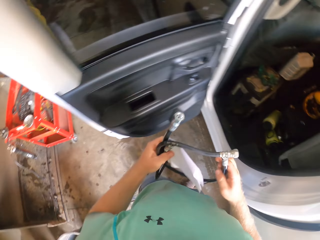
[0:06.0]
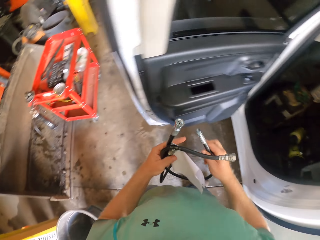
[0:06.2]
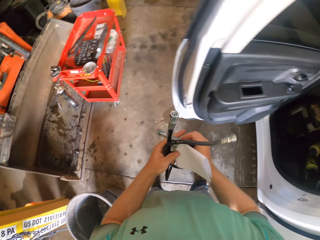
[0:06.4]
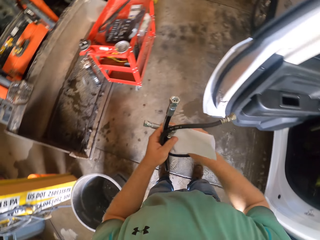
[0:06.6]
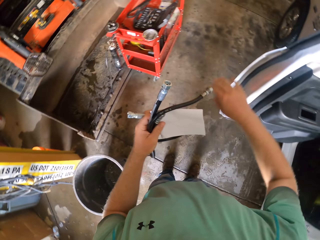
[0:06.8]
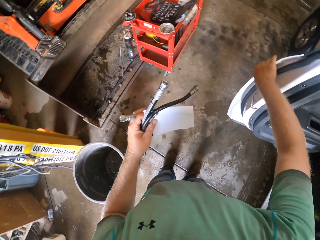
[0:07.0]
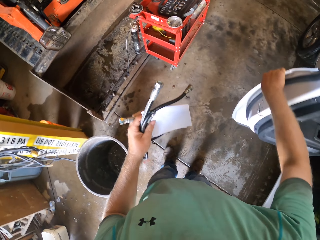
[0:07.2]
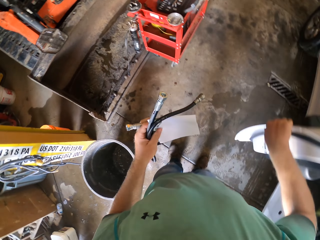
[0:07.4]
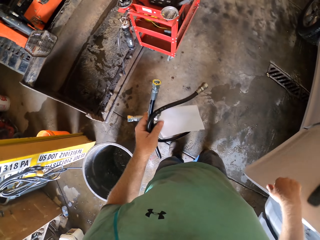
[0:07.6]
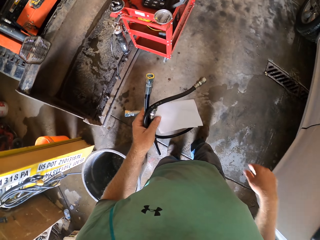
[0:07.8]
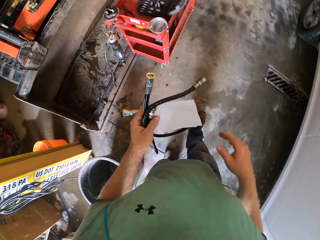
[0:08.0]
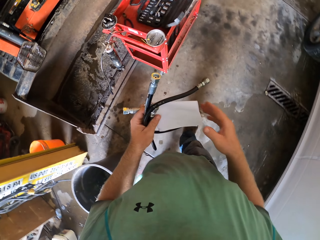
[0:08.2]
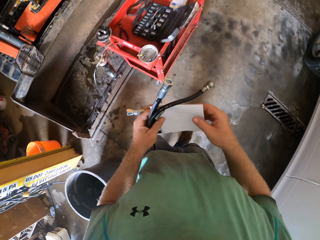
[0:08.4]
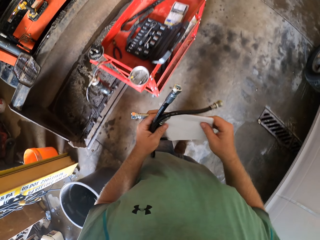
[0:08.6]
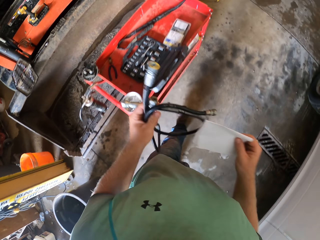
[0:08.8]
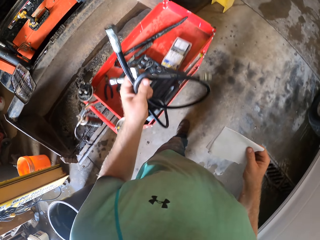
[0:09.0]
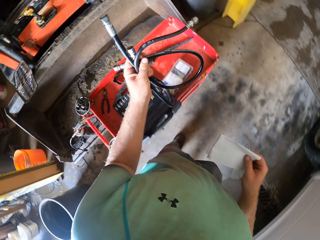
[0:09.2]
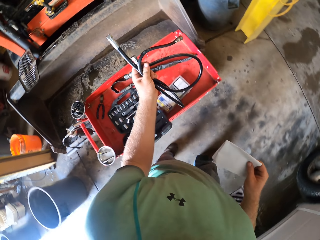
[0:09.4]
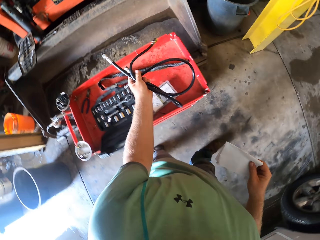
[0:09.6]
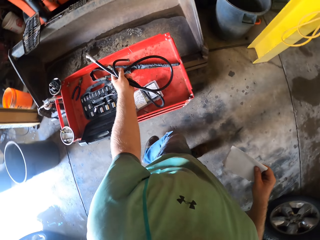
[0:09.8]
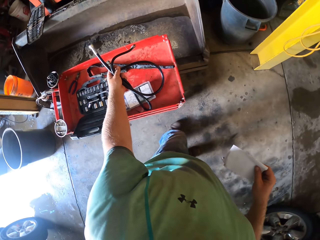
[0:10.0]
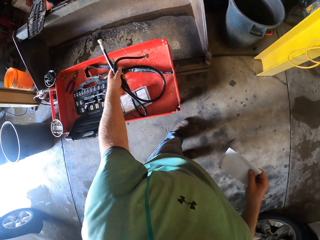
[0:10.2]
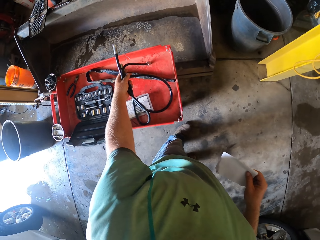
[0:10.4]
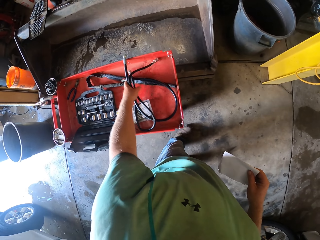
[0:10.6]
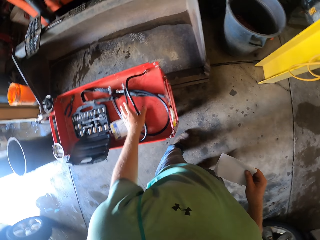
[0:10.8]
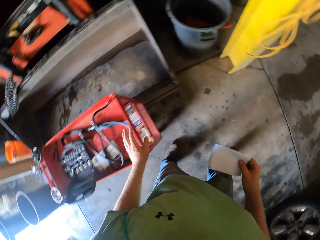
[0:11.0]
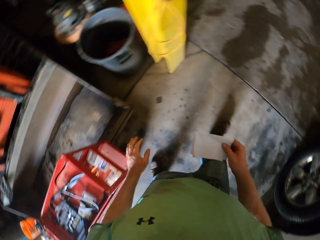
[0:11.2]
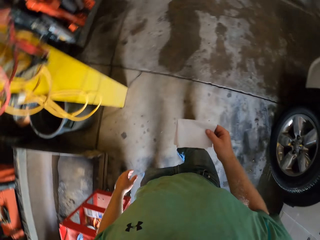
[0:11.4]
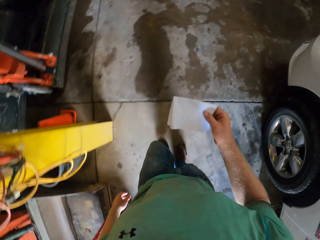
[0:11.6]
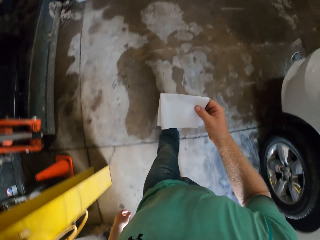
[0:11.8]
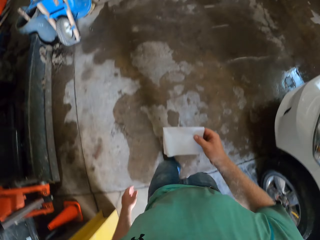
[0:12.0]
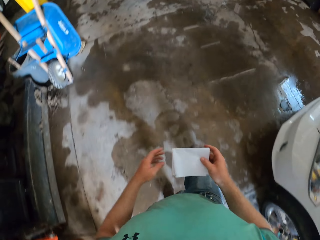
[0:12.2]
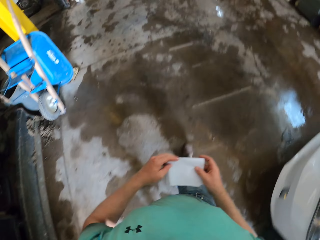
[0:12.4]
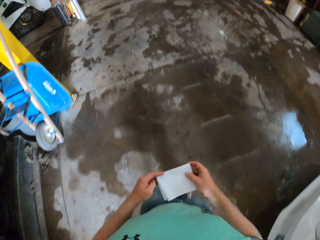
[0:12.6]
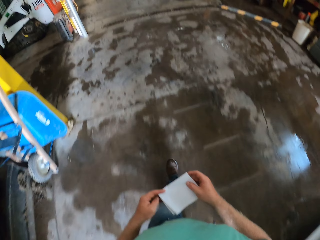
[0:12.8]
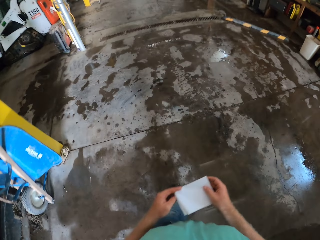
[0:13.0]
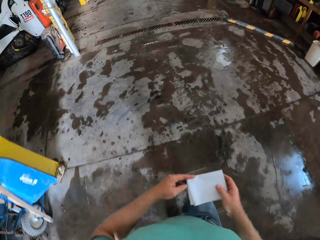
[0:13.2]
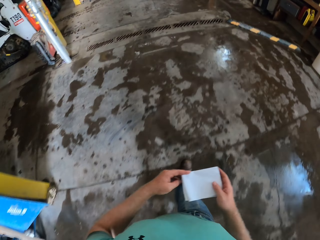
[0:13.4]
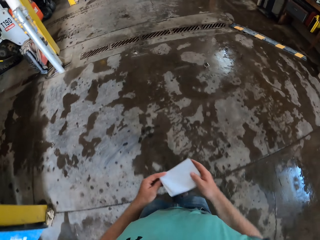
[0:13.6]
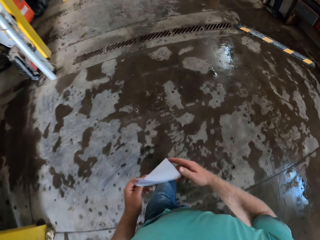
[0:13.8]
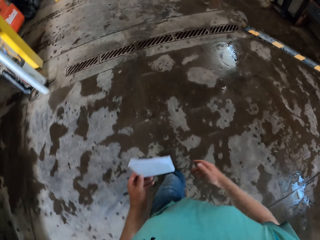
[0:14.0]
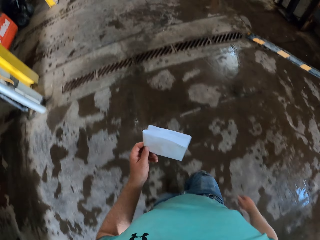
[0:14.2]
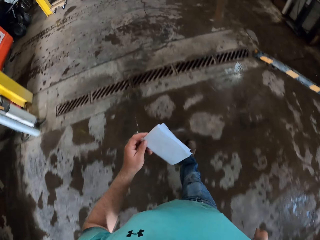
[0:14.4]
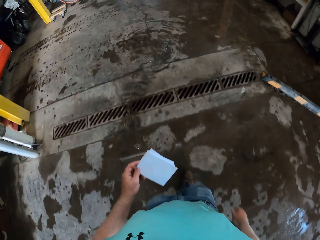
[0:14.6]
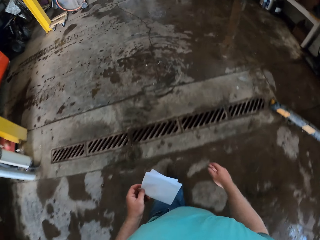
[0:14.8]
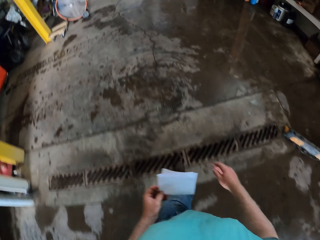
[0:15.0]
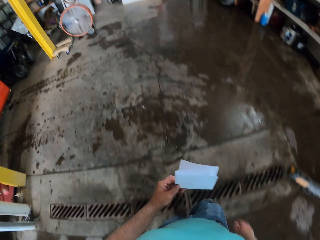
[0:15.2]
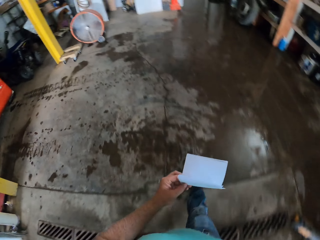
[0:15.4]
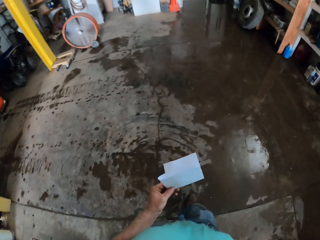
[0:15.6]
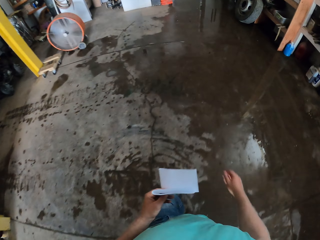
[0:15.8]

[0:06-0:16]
The camera wearer walks around the room. He closes the car door with his right hand. He walks around the room. He drops the fuel hose in a toolbox with his left hand. He walks to an end of a garage. He passes the white paper to his left hand from his right hand.

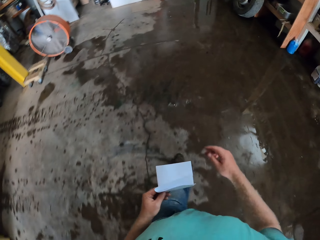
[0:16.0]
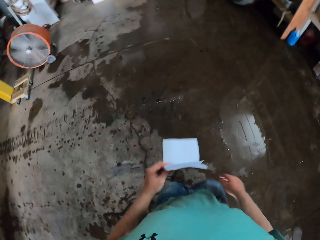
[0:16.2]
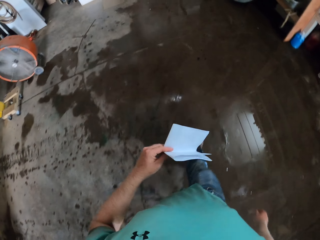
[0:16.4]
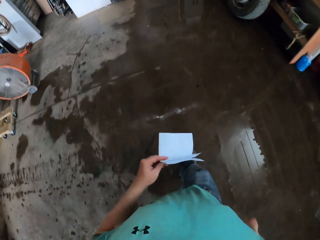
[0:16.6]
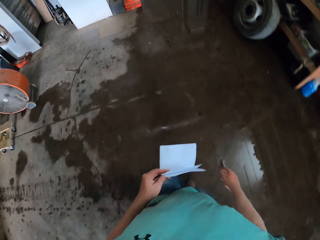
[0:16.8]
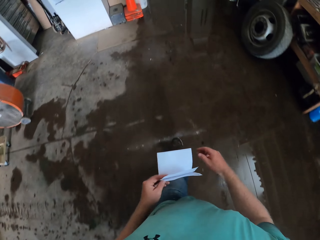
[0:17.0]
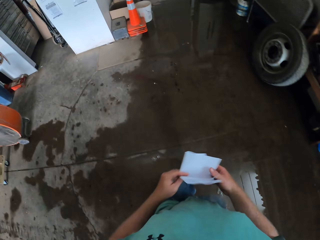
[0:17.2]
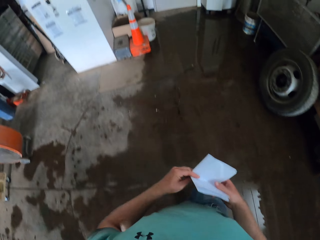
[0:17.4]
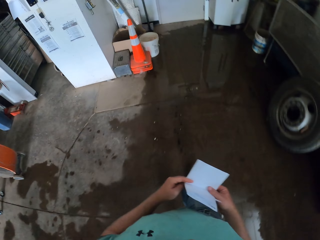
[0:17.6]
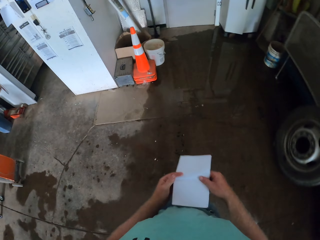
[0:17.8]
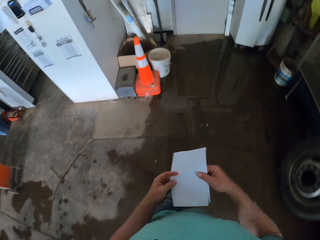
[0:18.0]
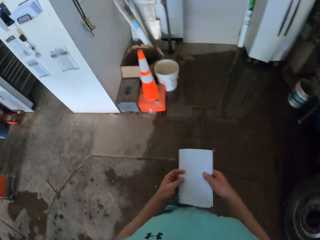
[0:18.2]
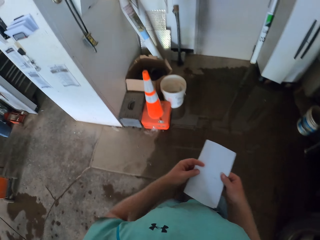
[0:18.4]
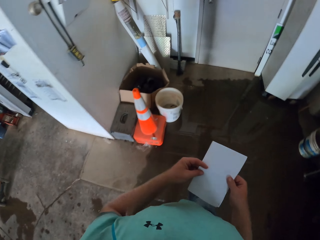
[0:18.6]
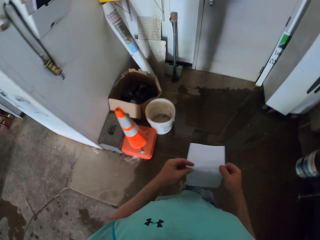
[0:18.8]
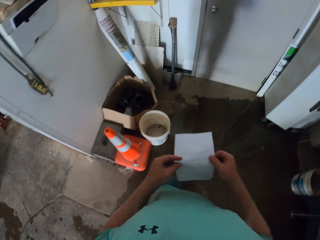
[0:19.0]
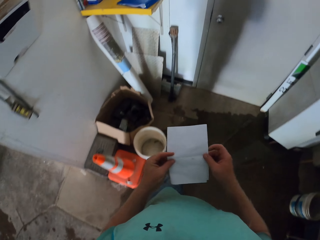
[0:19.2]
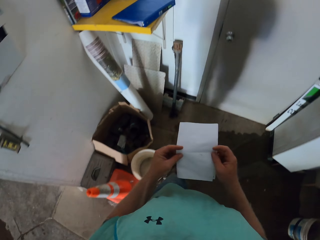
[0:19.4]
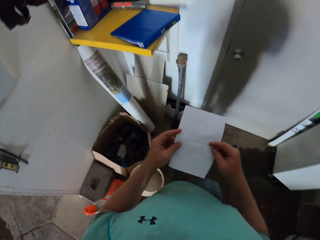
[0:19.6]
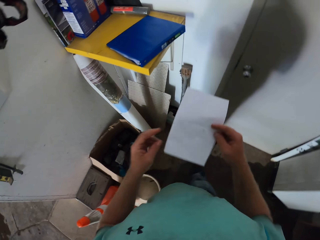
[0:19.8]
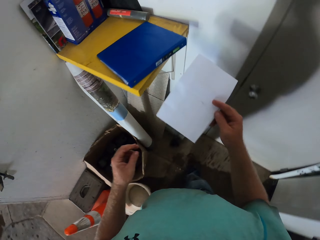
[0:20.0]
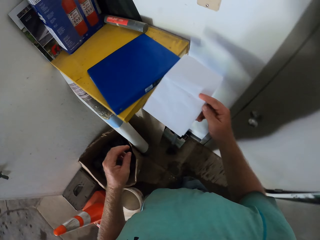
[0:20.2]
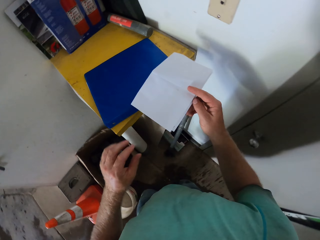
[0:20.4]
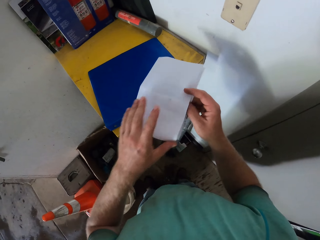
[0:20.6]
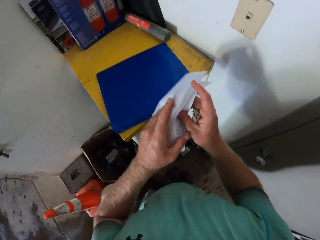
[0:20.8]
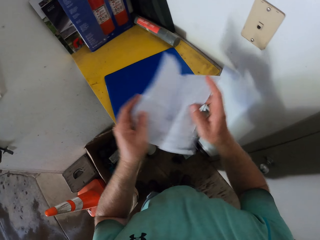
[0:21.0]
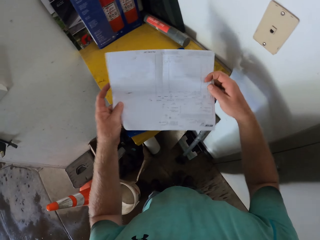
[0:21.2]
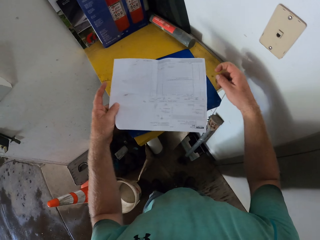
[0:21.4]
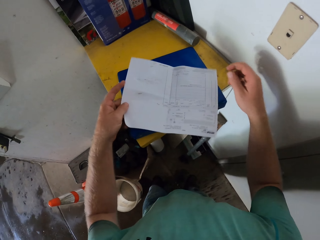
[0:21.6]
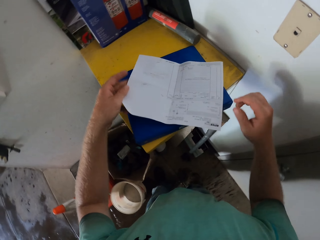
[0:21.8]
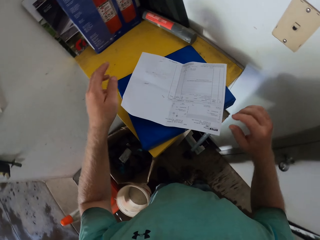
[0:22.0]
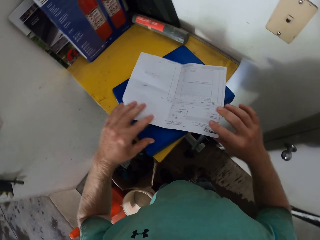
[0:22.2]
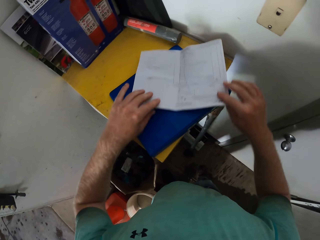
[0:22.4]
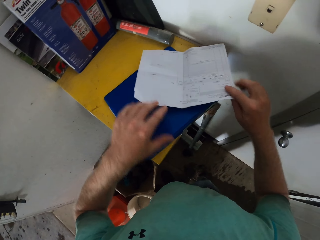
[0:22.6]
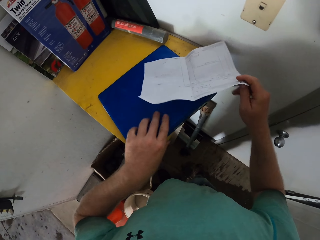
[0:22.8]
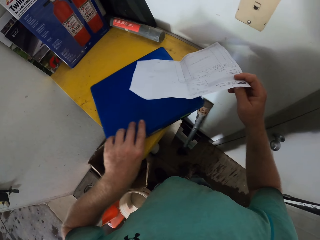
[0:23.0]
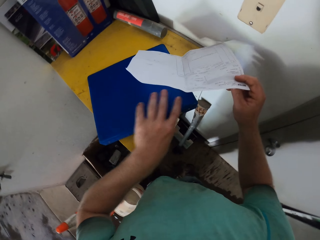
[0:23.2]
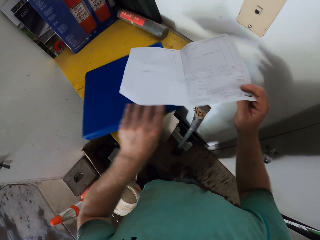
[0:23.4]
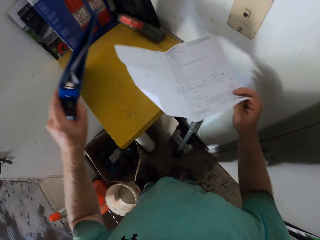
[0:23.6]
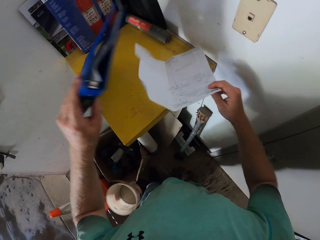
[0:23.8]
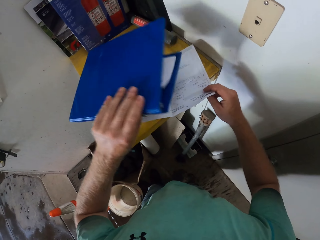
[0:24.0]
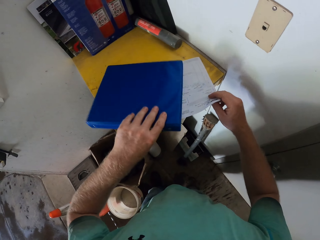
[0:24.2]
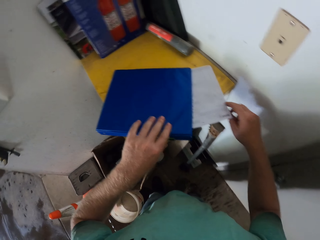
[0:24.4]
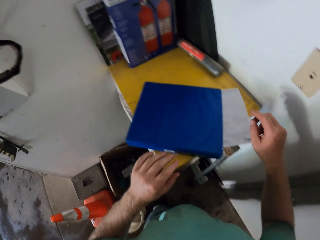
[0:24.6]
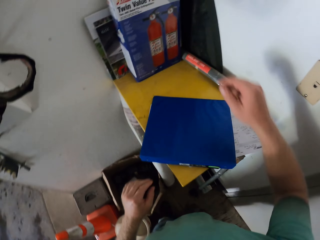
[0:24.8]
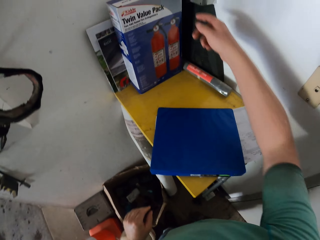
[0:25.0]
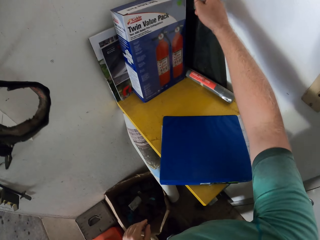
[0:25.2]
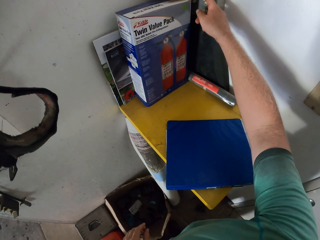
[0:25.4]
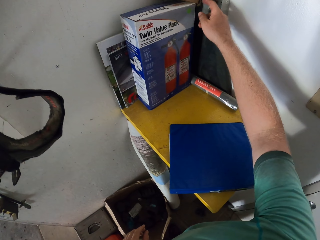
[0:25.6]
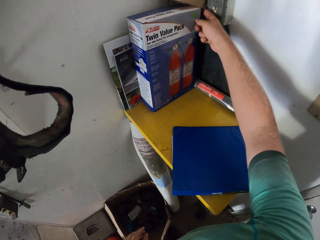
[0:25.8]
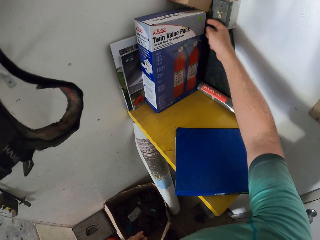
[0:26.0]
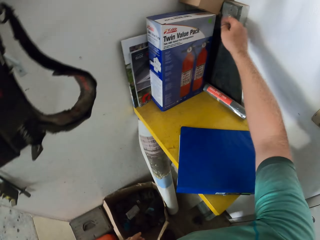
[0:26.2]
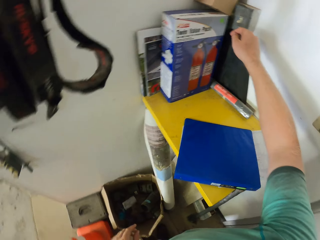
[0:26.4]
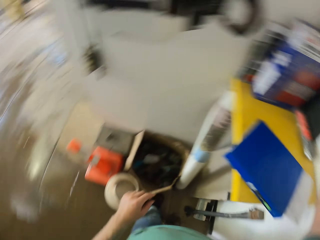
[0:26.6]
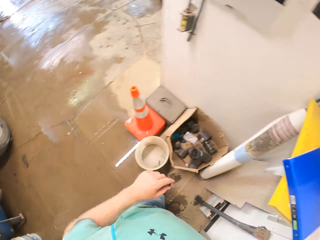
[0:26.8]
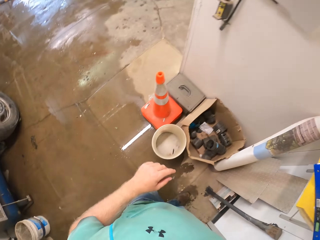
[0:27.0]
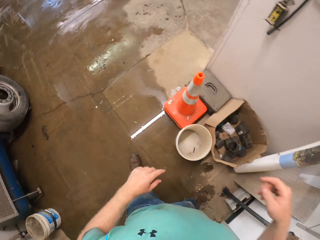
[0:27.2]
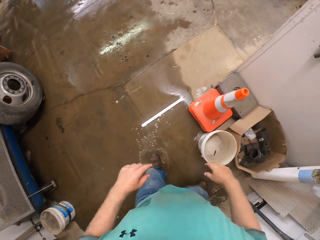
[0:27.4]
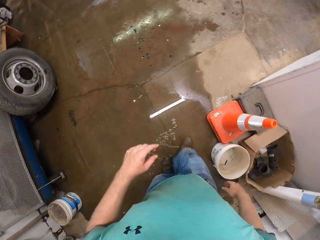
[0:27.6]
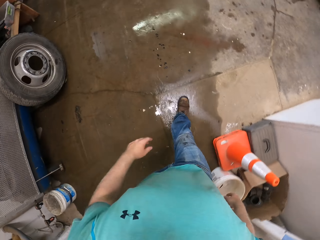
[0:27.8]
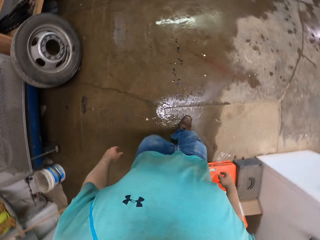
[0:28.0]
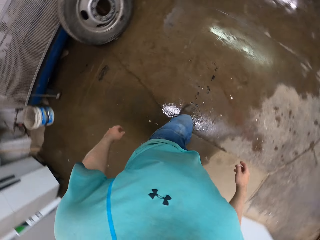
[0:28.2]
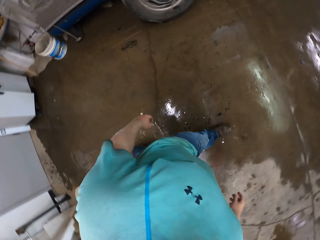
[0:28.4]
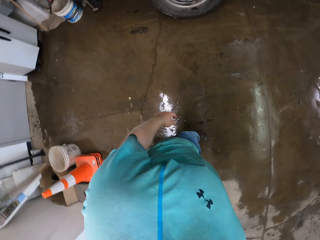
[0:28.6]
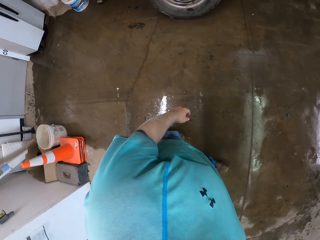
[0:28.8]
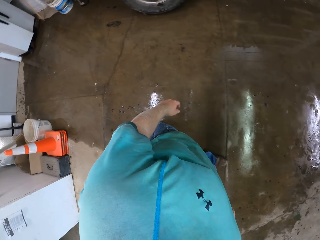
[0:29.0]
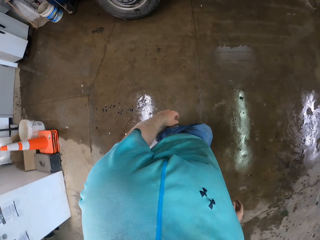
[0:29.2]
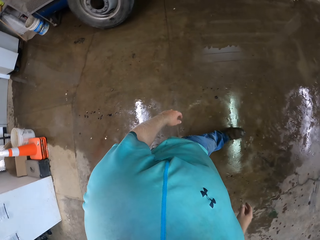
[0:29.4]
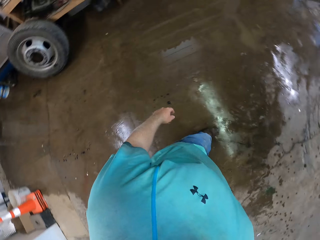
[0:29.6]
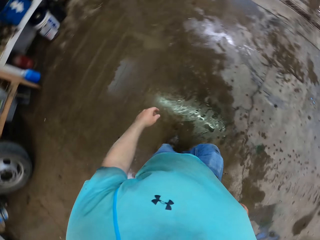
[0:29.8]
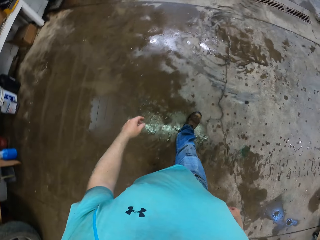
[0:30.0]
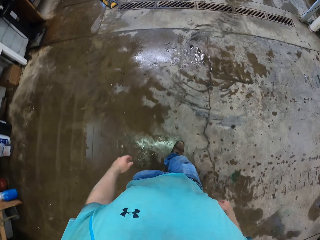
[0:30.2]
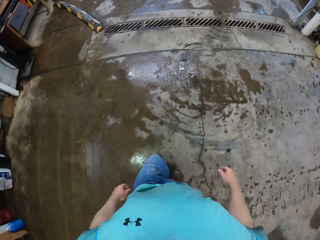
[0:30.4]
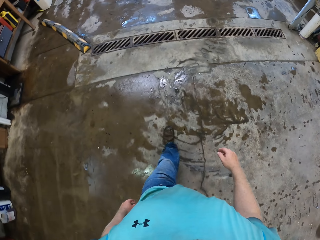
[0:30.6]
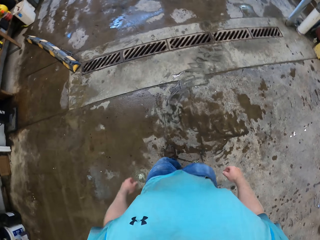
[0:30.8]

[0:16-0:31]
The camera wearer passes the white paper to his right hand from his left hand. He opens the paper with both hands. He drops the paper on a book on a shelf with his left hand. He lifts the book on the shelf with his left hand. He places the paper under the book on the shelf with his right hand. He places the book on the paper on the shelf with his left hand. He switches on a light in the garage with his right hand. He walks towards the car.
